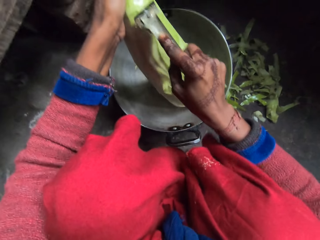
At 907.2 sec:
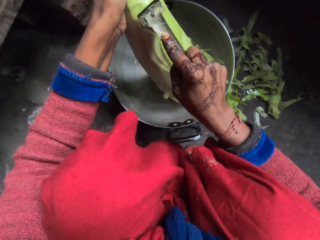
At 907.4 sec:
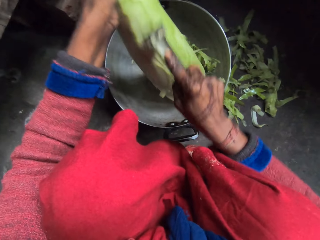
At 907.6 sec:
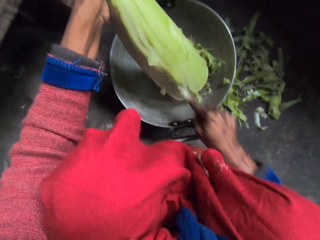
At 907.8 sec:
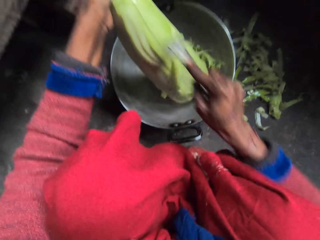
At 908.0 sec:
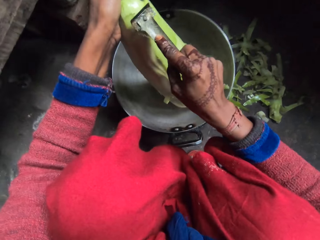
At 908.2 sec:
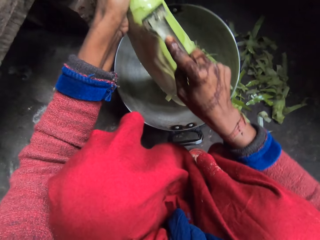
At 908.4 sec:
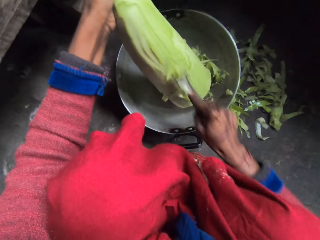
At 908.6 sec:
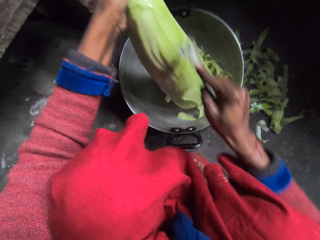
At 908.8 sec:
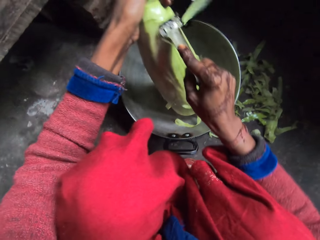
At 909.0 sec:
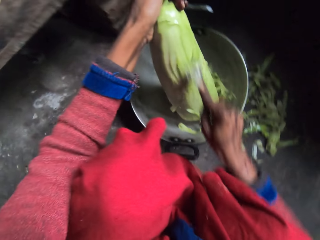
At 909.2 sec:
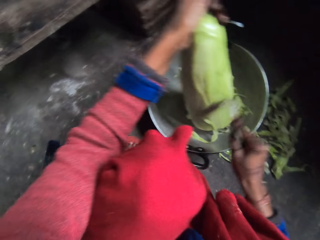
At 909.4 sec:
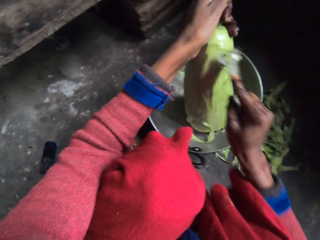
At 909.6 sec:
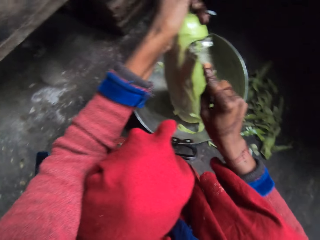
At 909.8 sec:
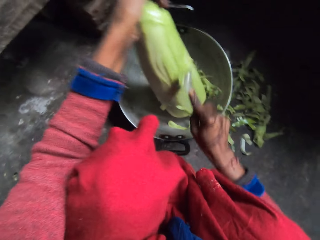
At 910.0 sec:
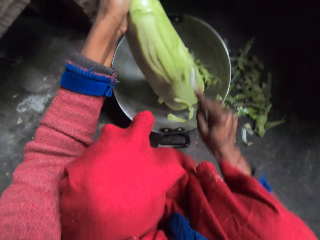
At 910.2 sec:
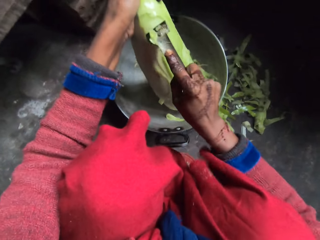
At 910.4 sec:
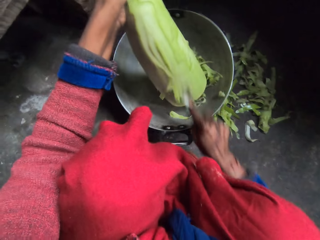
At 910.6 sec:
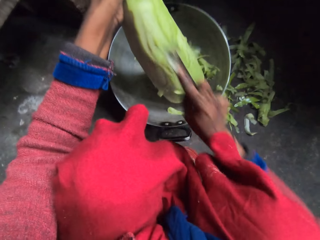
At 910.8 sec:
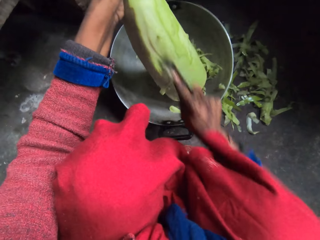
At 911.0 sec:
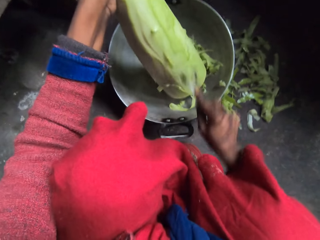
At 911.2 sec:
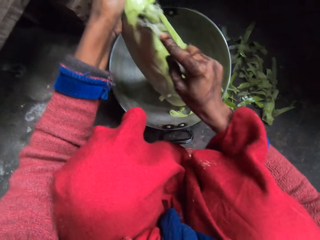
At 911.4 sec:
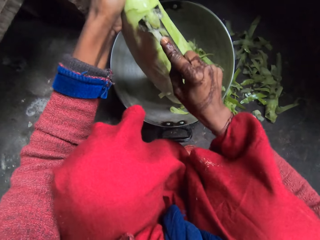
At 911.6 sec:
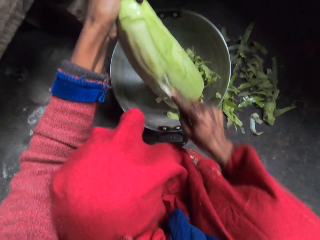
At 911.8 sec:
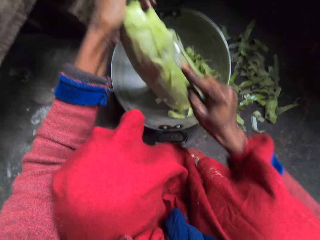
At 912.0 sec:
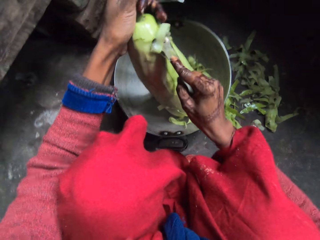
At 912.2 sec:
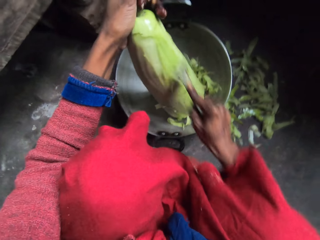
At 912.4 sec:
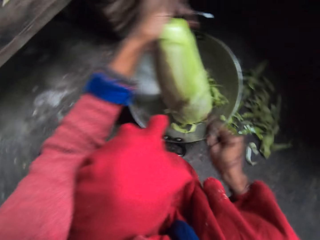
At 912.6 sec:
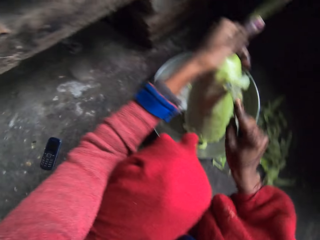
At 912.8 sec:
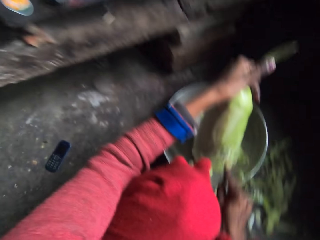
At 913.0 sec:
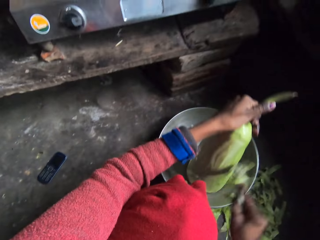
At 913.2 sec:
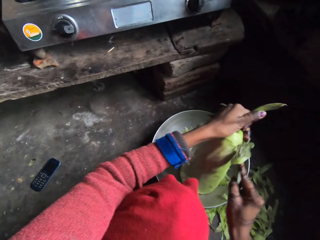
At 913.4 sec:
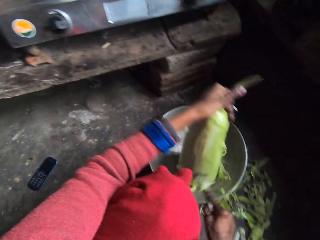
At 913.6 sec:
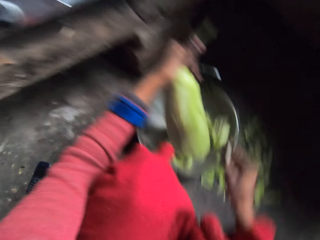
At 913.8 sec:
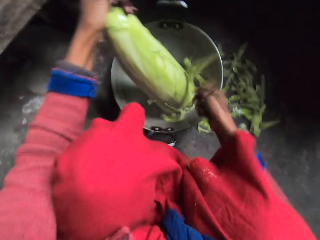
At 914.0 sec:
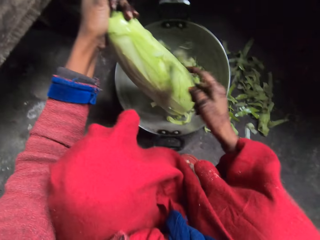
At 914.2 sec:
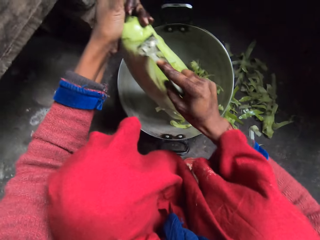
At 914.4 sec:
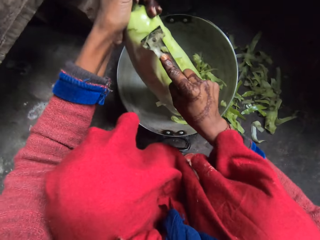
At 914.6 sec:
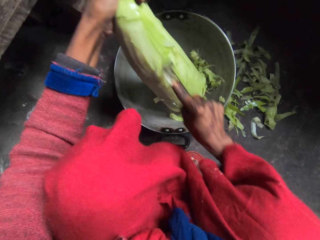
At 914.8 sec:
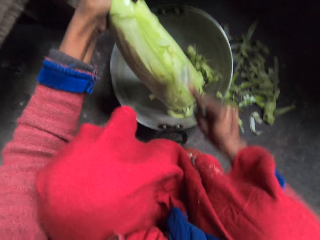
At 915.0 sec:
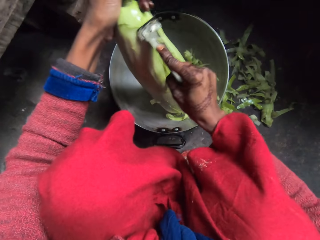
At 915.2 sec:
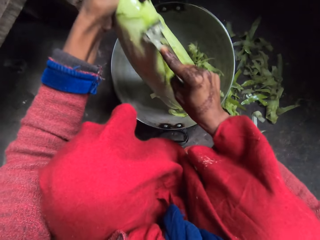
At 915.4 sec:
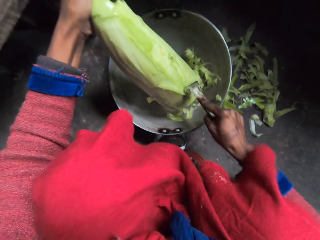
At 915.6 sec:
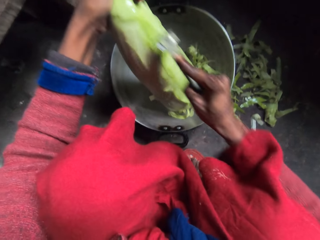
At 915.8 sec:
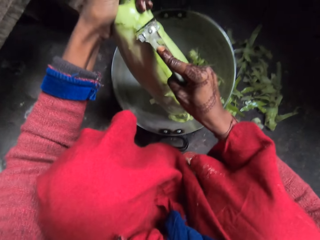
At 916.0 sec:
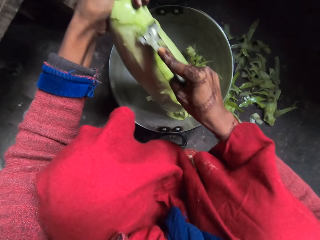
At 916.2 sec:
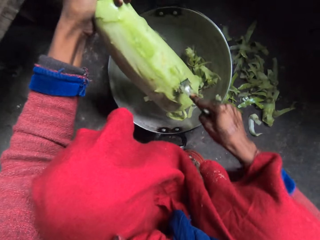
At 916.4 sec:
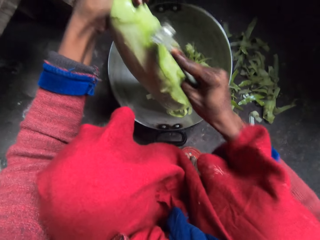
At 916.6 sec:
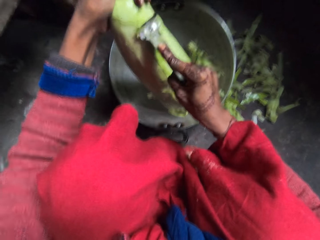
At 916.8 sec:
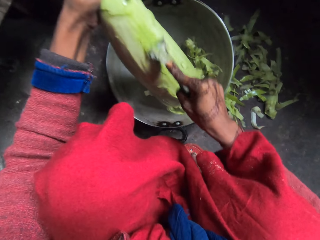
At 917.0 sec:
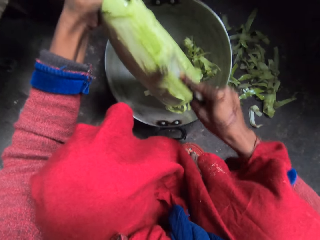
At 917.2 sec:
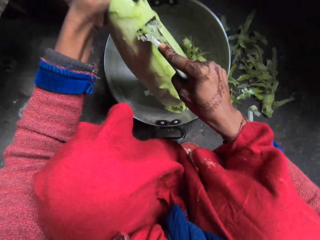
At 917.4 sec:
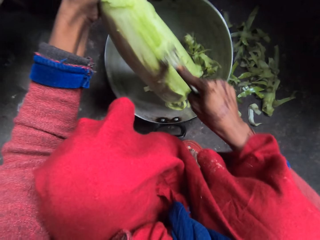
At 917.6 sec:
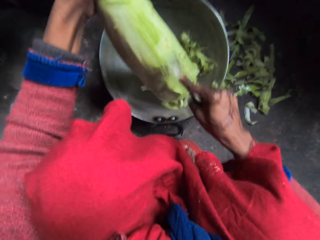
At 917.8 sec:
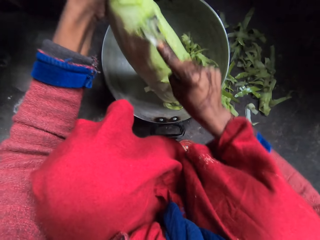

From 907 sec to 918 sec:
The camera wearer shakes the peeler. They peel something.

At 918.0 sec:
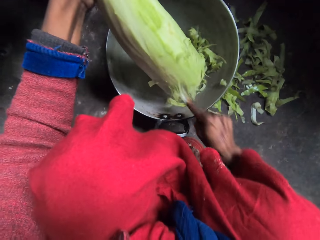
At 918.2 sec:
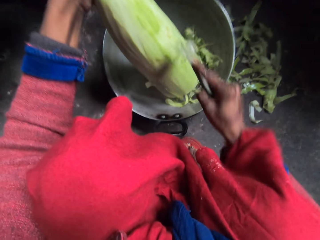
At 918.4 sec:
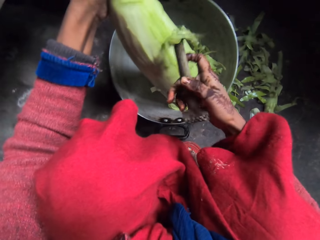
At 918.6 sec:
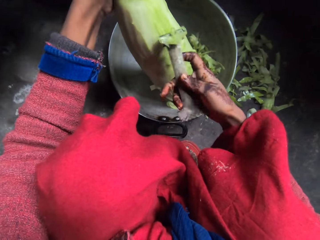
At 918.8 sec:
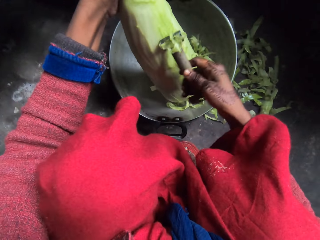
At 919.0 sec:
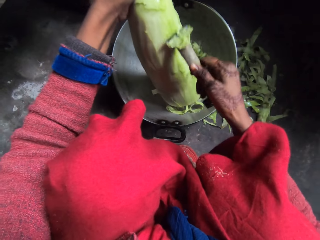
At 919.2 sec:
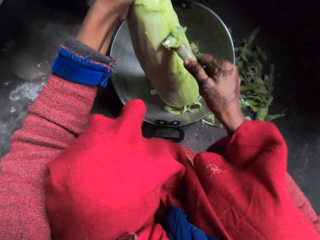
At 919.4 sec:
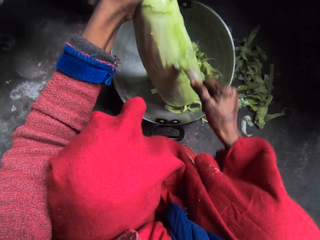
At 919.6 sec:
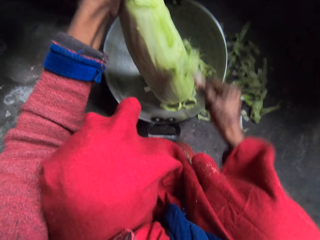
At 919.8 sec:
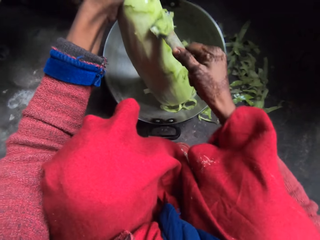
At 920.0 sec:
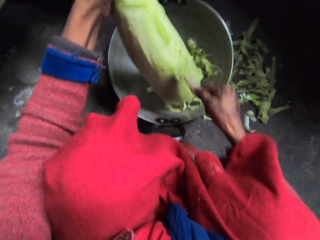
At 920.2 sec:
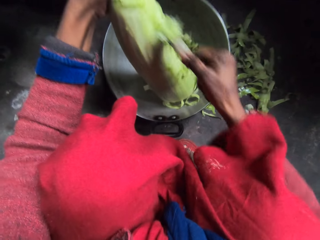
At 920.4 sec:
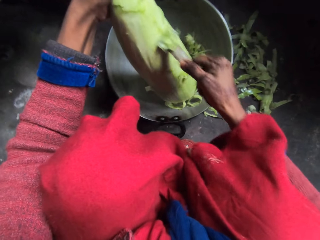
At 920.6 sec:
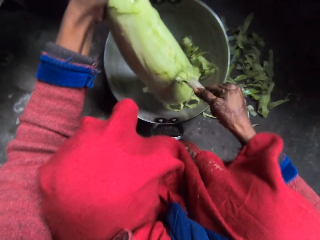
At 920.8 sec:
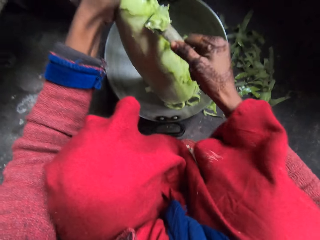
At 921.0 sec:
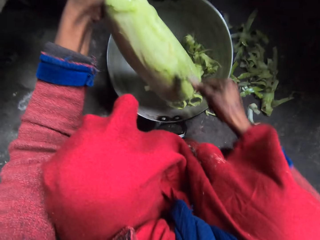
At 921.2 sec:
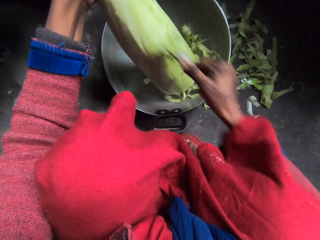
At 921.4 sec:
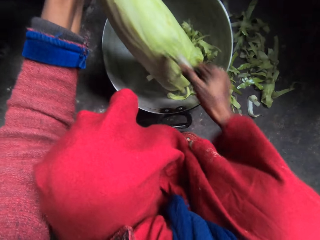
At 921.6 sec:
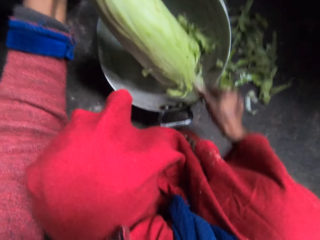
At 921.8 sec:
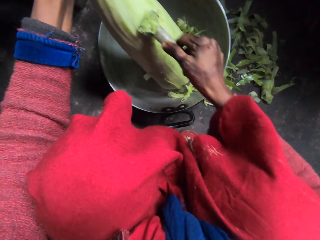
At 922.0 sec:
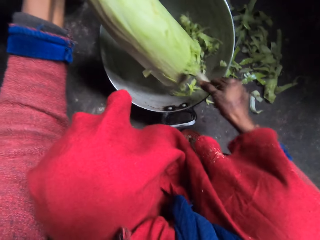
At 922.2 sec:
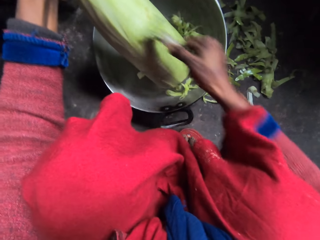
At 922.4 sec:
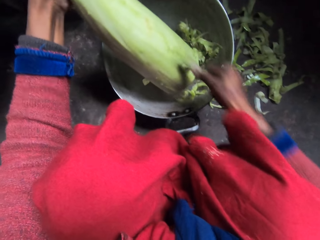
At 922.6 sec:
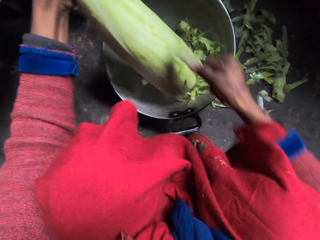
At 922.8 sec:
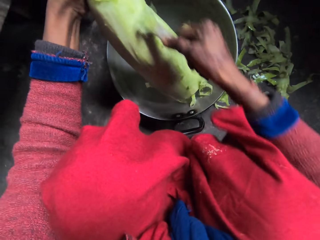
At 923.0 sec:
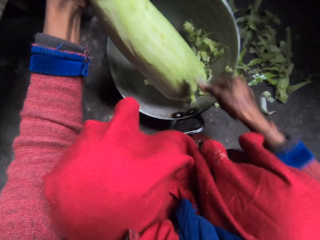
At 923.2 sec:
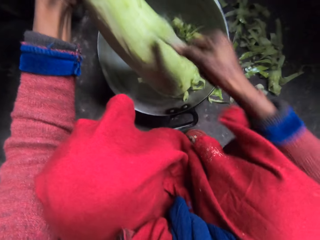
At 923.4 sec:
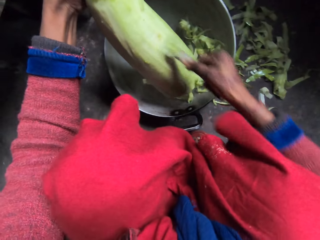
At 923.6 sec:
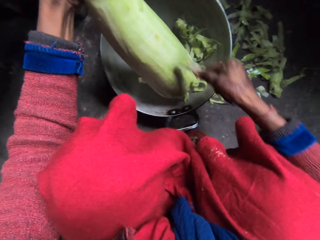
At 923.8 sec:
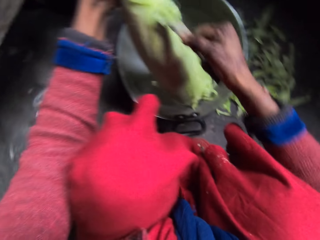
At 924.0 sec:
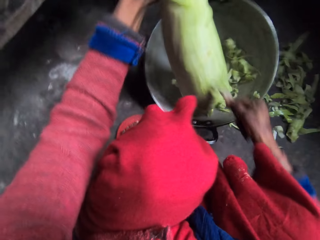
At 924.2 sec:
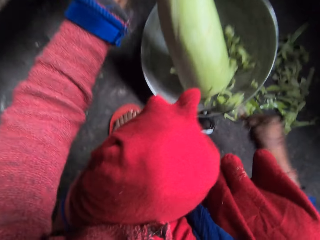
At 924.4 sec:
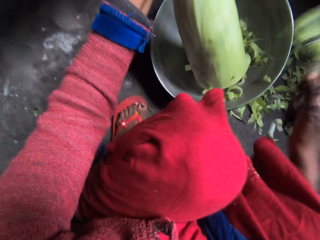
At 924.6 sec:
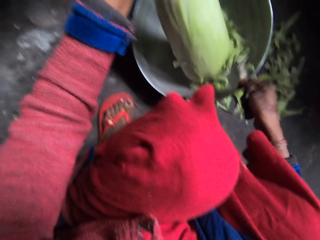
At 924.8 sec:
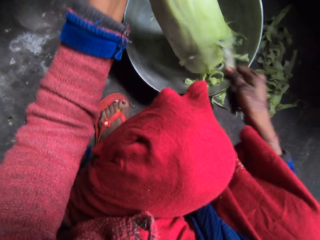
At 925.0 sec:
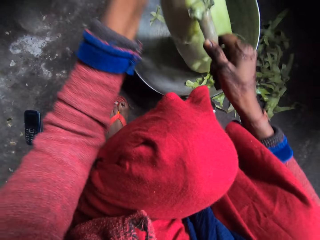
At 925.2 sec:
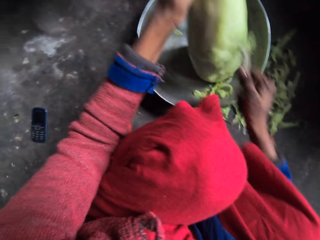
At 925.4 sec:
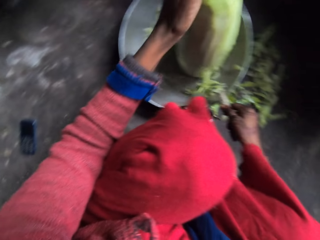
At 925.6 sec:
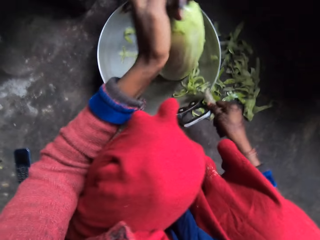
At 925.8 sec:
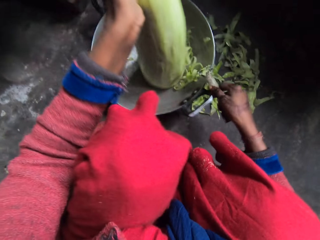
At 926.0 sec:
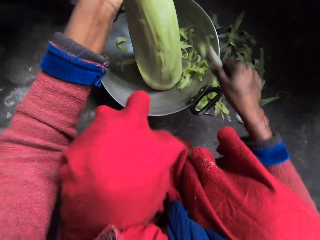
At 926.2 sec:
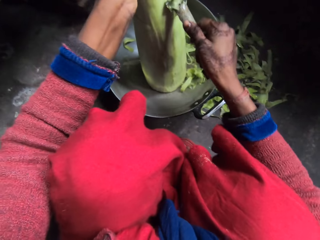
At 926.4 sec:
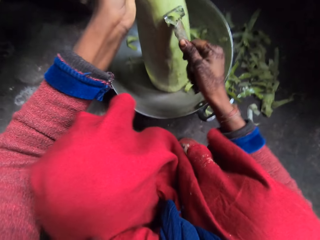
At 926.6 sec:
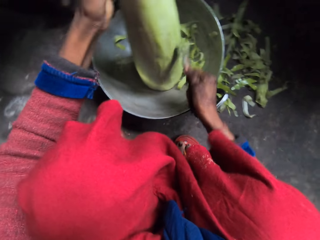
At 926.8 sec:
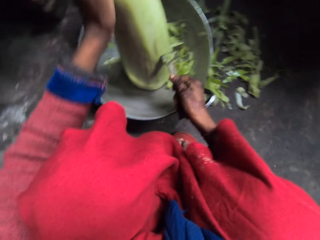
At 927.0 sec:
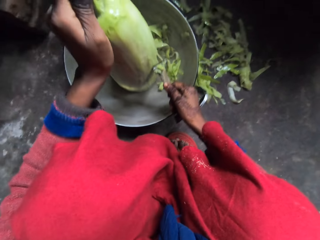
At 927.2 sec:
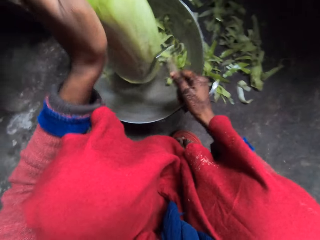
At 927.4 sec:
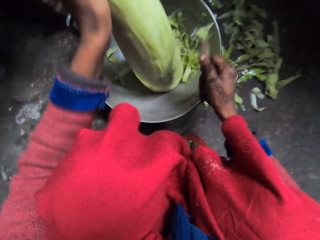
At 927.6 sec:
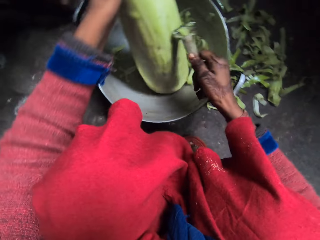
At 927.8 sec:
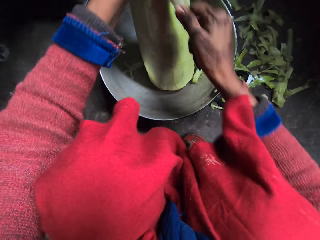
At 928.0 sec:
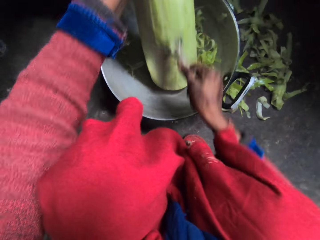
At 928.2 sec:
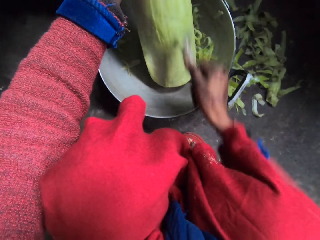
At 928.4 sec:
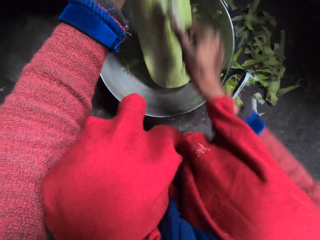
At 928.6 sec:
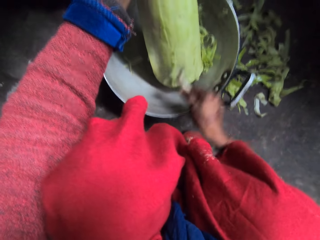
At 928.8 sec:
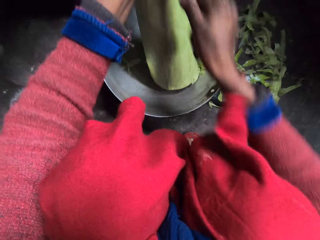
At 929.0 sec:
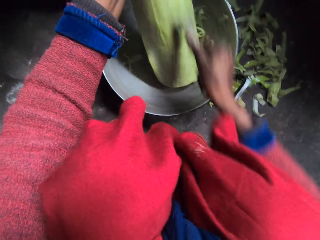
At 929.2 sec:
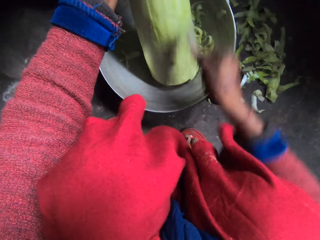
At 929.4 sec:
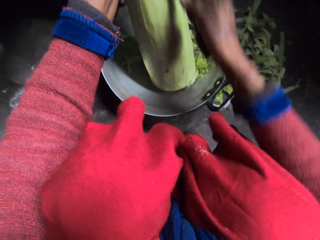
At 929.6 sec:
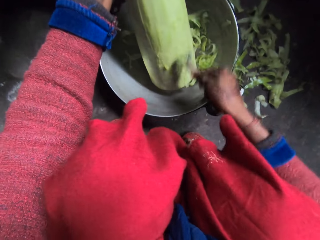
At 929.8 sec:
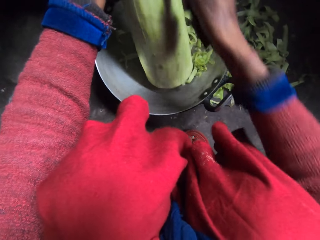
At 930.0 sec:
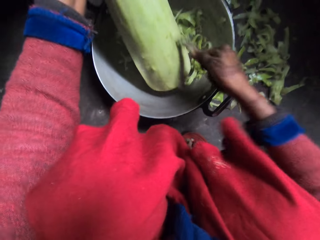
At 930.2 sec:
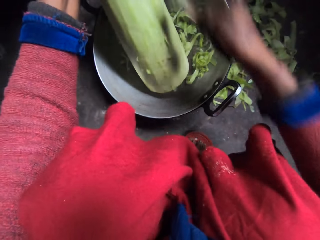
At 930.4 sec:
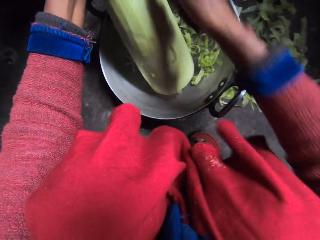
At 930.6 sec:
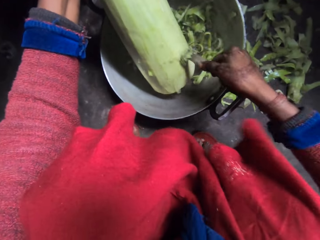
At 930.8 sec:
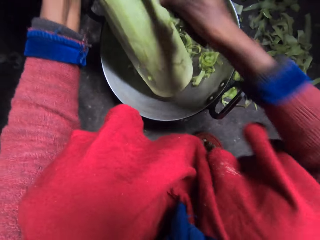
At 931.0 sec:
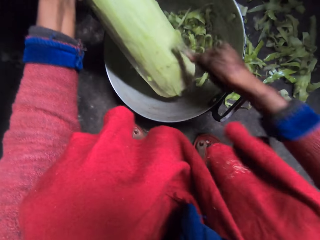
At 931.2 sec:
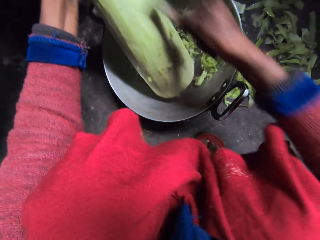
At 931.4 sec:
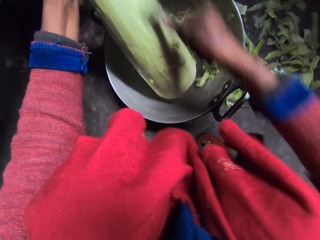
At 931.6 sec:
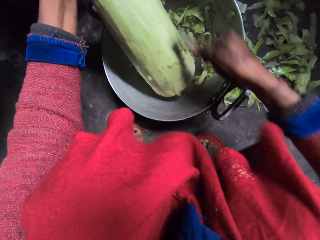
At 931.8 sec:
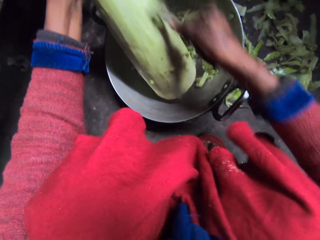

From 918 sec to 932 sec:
The camera wearer turns the peeler. They peel something. They shake the peeler. They peel something. They lift something and put down the something. They peel something.
